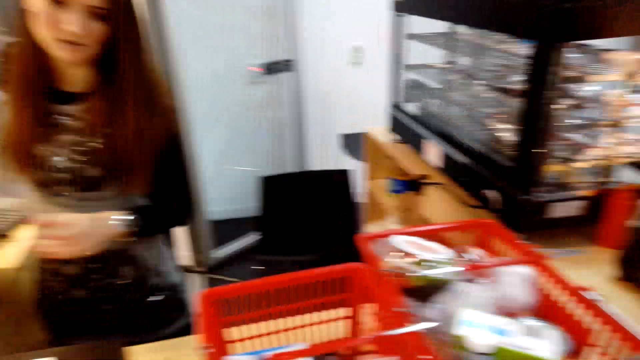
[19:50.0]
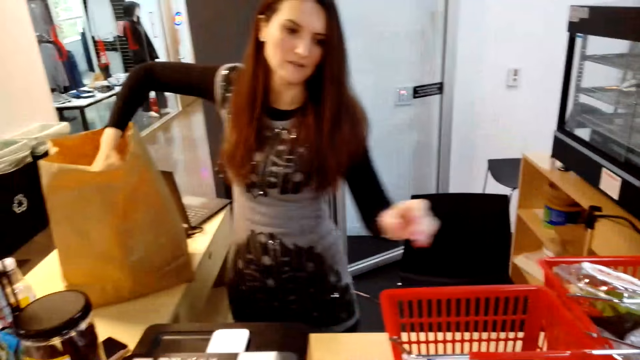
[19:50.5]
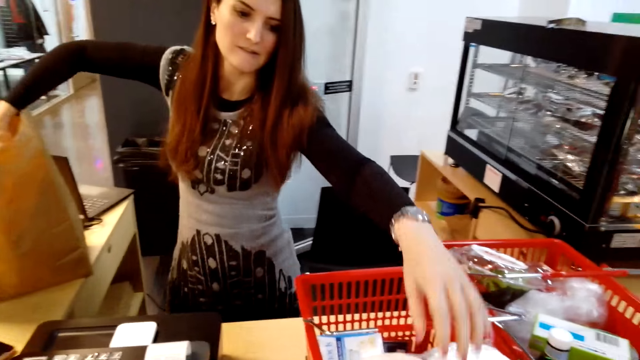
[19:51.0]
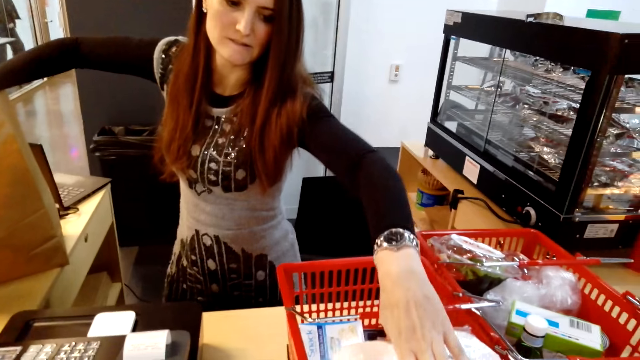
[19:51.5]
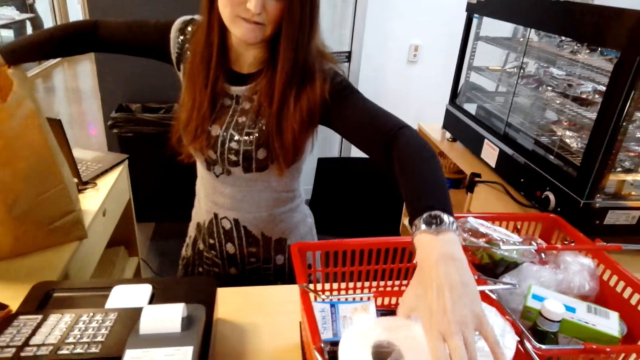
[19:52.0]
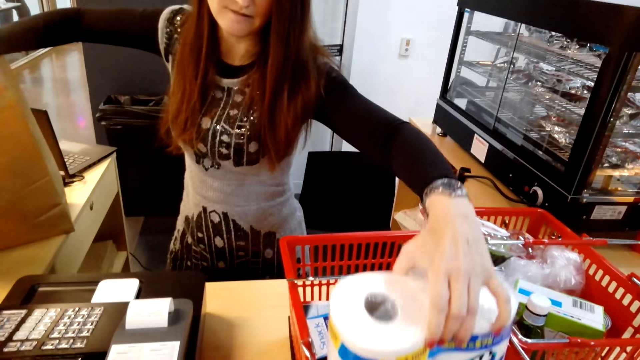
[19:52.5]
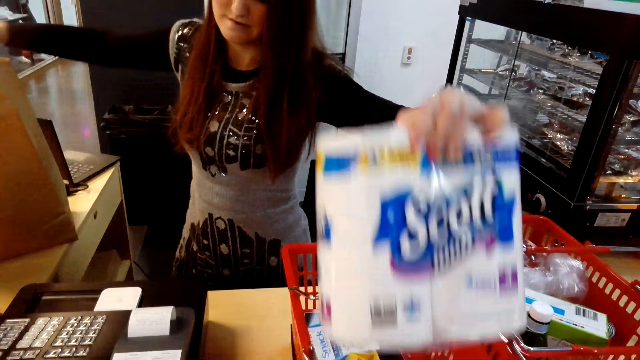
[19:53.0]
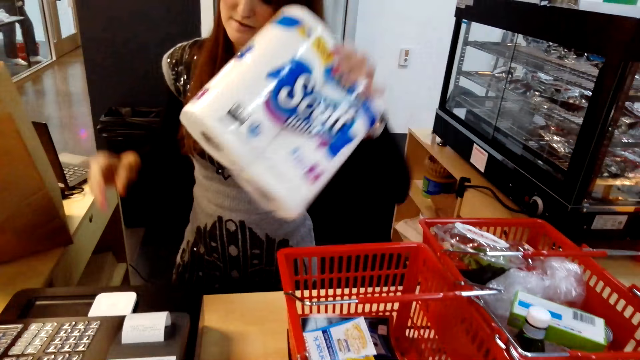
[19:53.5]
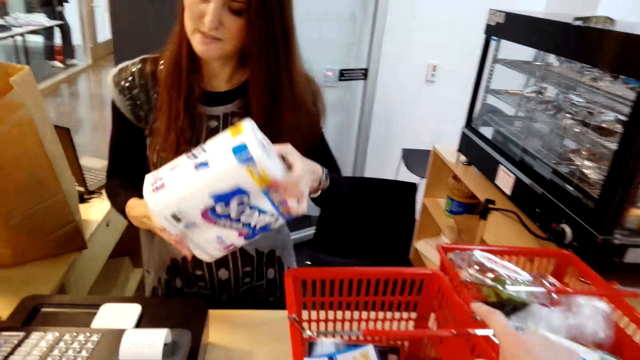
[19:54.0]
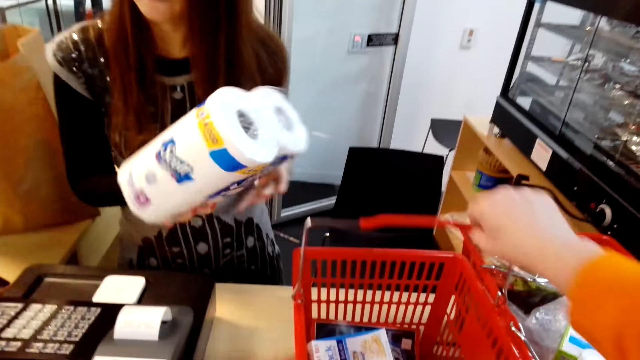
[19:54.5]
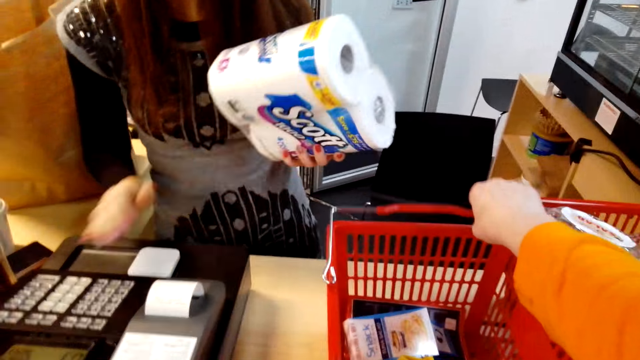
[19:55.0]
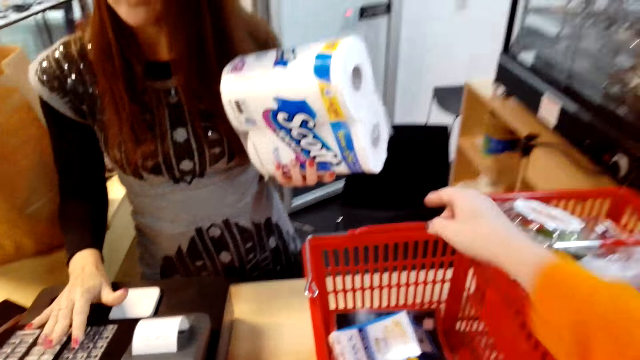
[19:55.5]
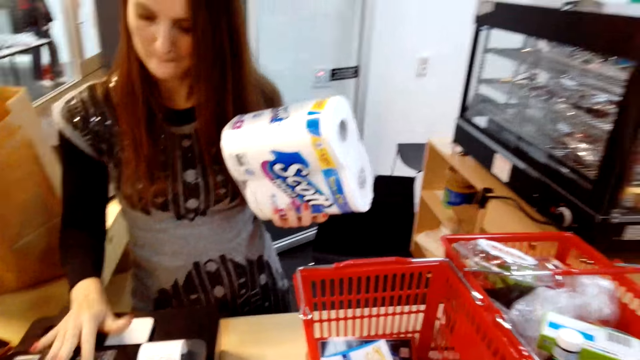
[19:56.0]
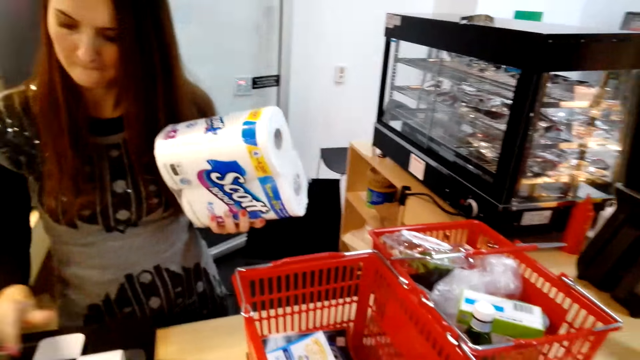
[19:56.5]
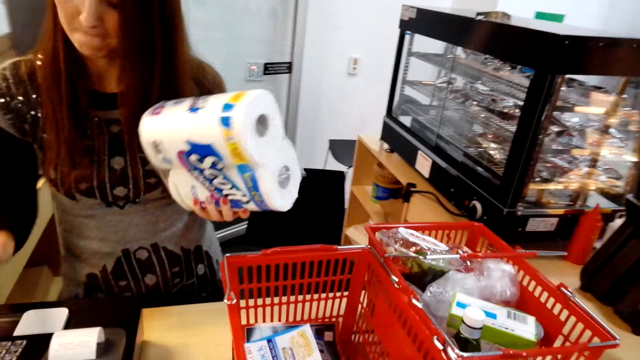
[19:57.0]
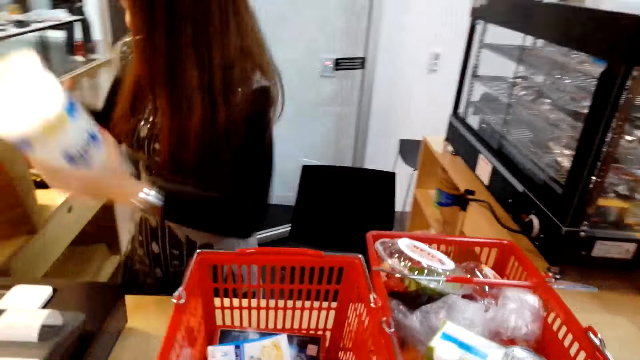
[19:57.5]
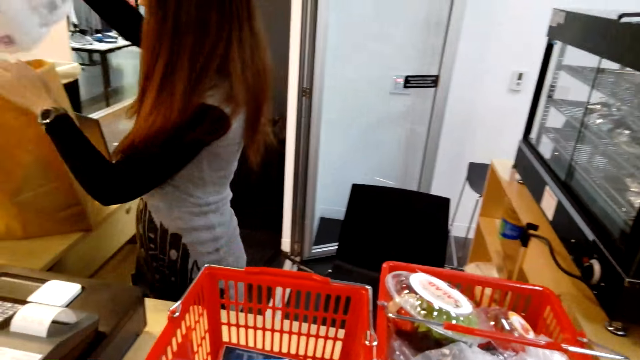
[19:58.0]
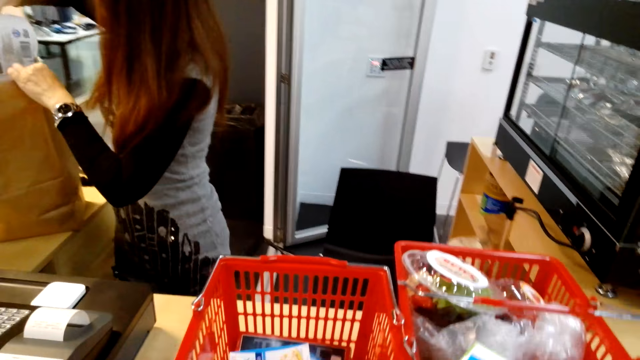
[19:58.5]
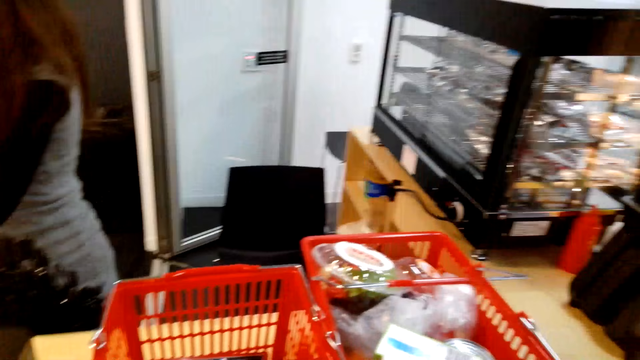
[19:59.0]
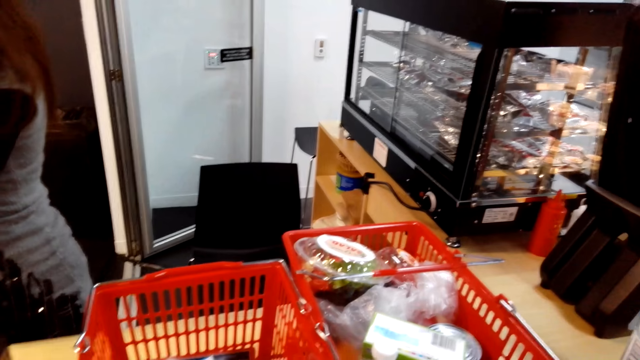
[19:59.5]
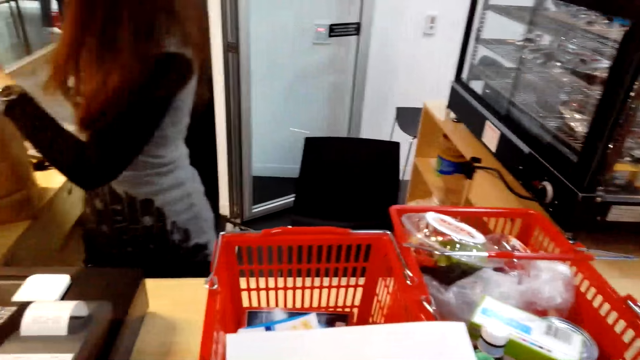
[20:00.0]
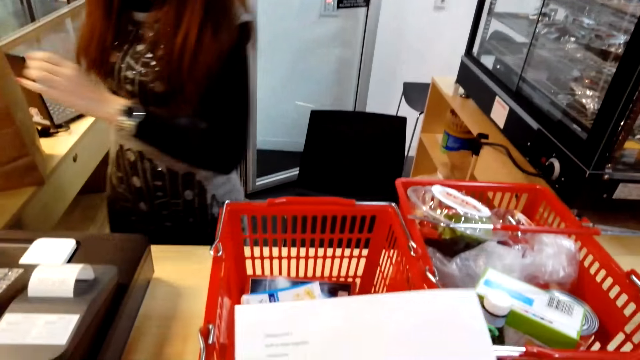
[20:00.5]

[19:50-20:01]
The camera wearer looks around. A woman puts a can in the paper. The woman picks up a tissue with the right hand from the trolley. The camera wearer stares at the woman. The woman holds the tissue with both hands. The camera wearer moves the trolley holder with the right hand. They hold the basket handle. The woman operates the computer with the right hand. The camera wearer looks around. The woman puts the tissue in the packing paper.

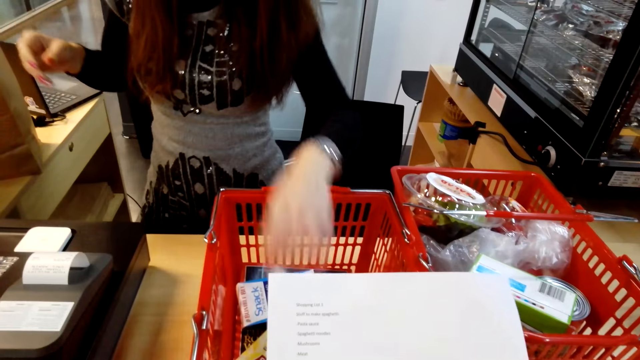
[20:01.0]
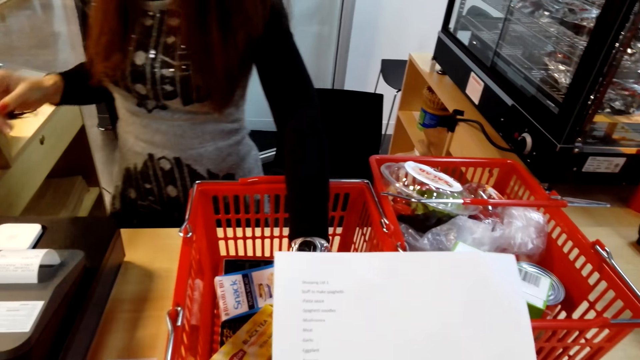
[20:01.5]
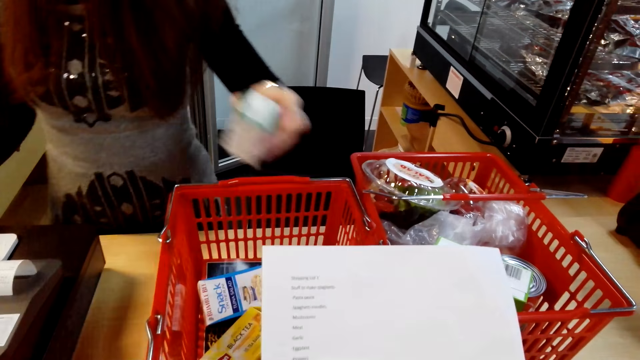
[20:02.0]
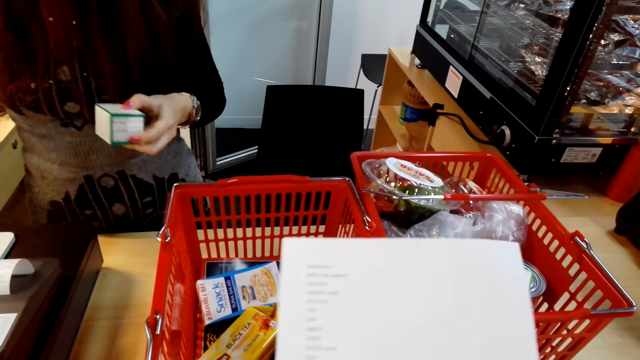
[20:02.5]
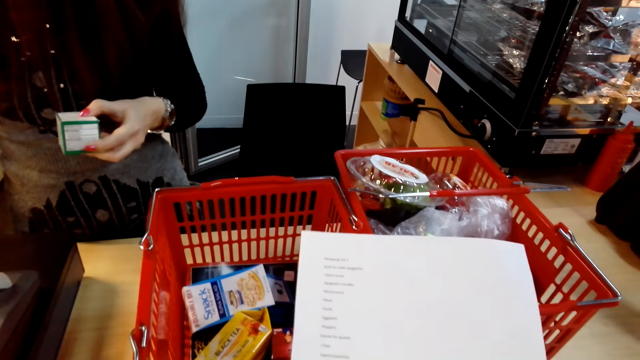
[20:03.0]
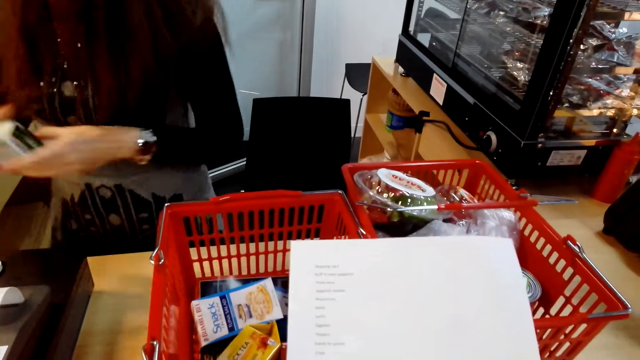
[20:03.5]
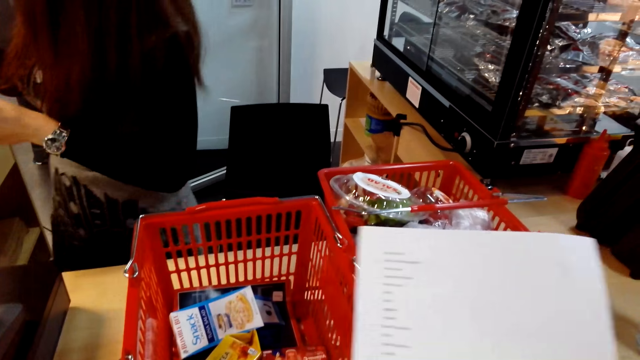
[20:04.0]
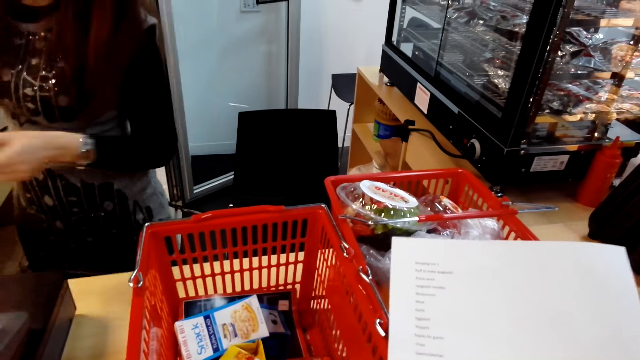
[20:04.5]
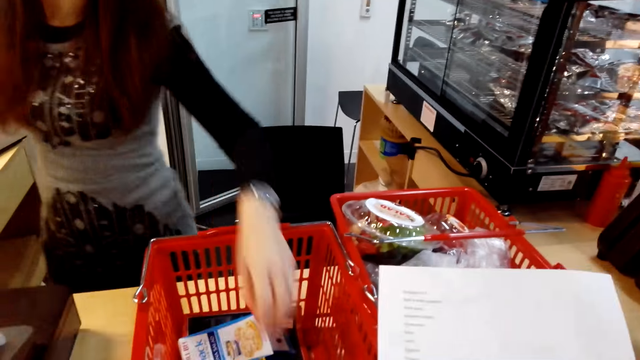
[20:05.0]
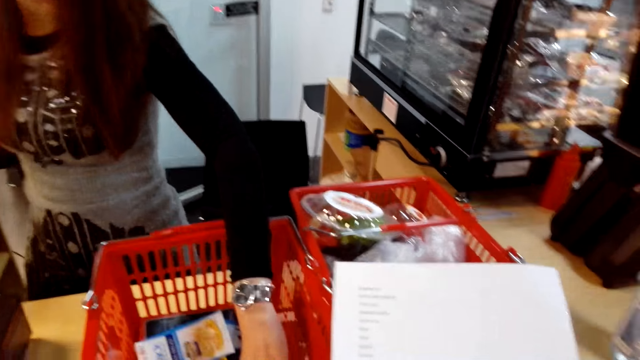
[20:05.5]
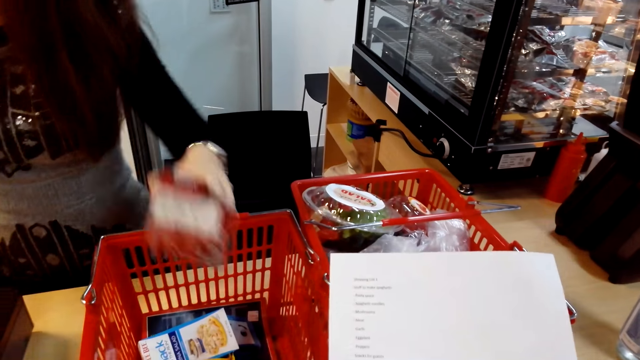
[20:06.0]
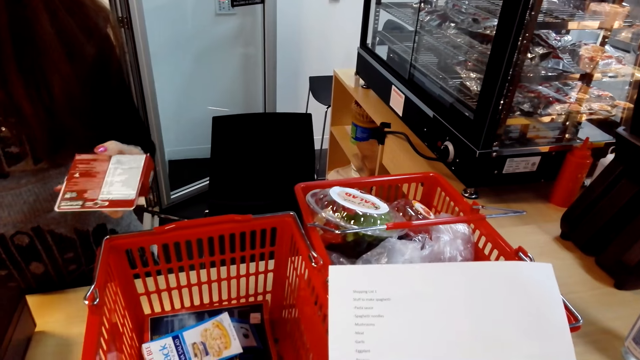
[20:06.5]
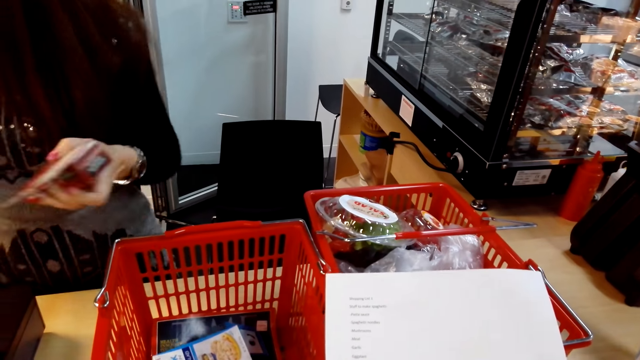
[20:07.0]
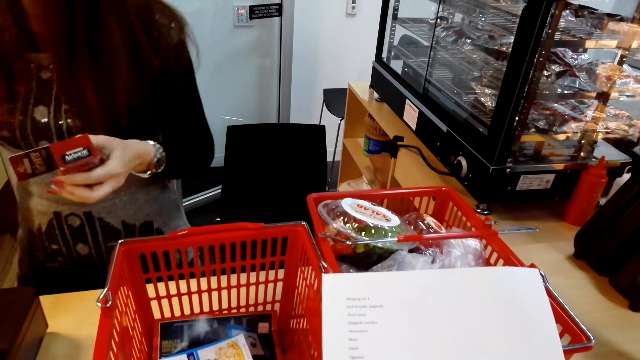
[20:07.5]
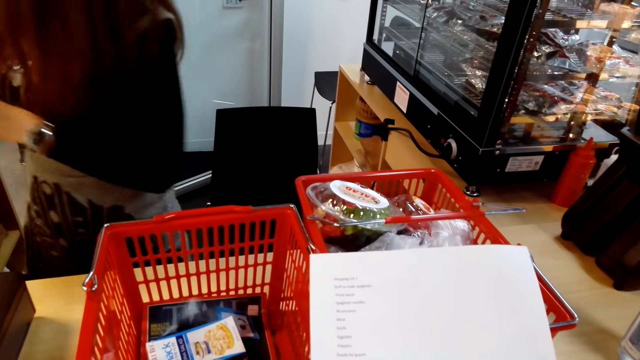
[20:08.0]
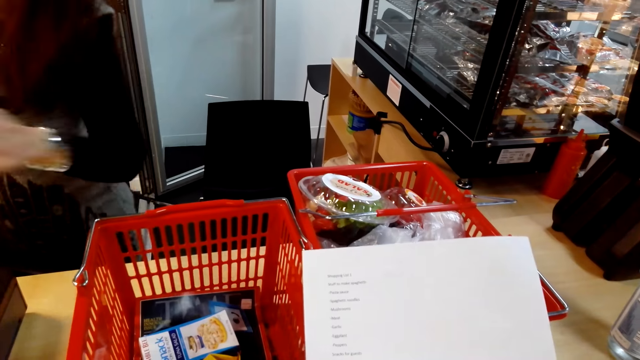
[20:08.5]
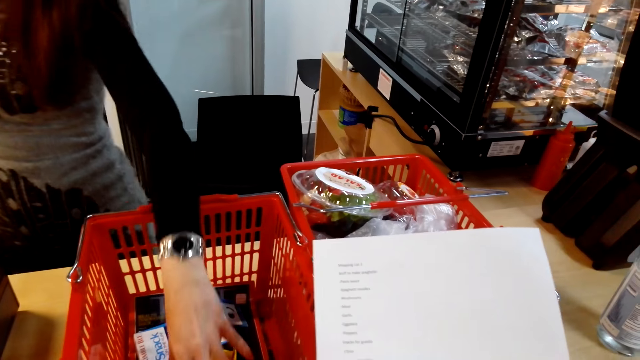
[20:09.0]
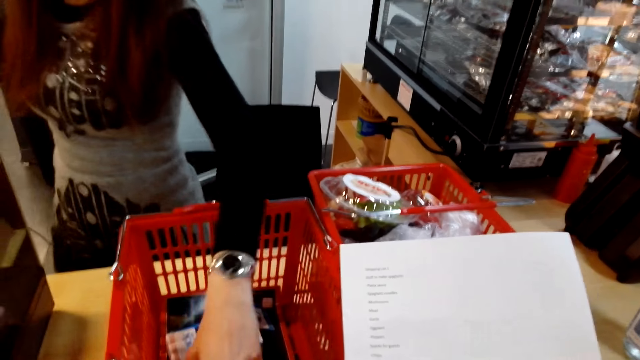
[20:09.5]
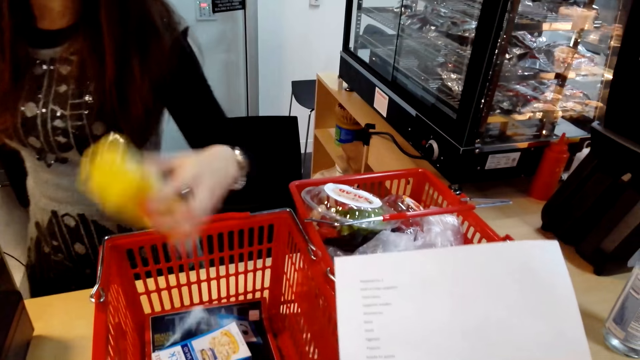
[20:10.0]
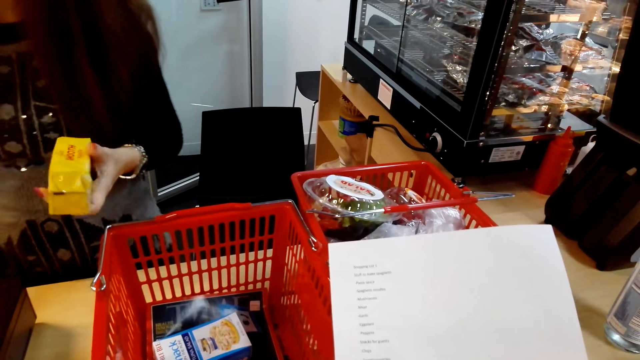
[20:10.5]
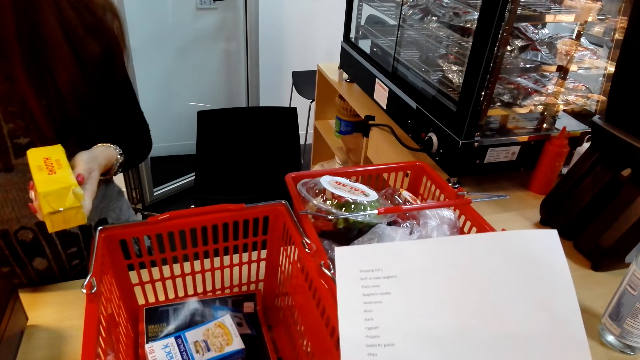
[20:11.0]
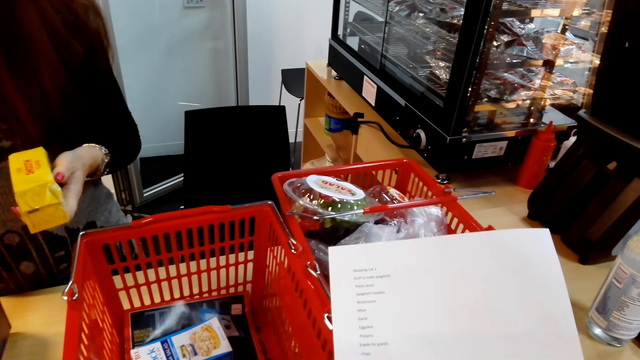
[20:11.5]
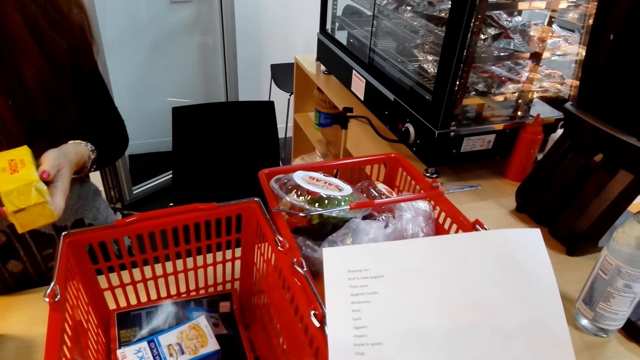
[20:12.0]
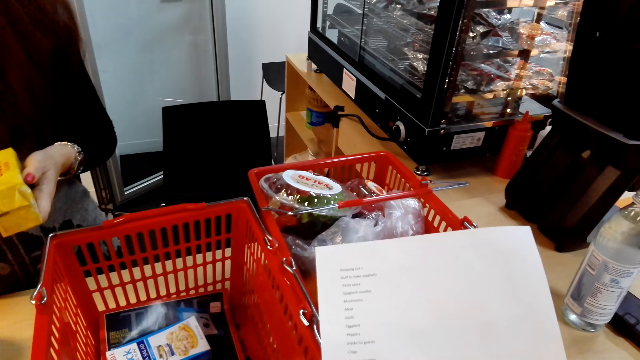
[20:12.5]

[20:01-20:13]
The camera wearer holds the paper list with both hands. They stare at the paper. A woman picks the box from the trolley. The woman operates a computer with the right hand. The woman puts the box in the packing paper. The woman picks the box with the left hand from the trolley. The woman operates the computer with the right hand. The woman puts the box in the packing list. The woman picks the box from the trolley. The woman operates the computer with the right hand.
